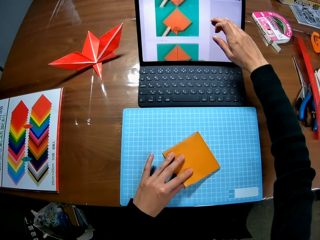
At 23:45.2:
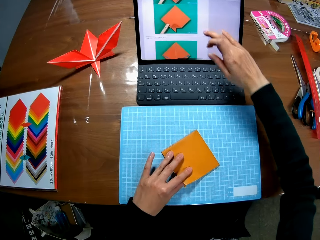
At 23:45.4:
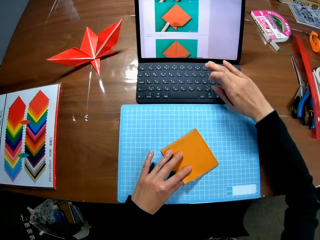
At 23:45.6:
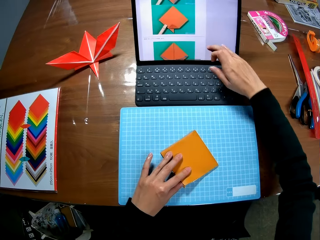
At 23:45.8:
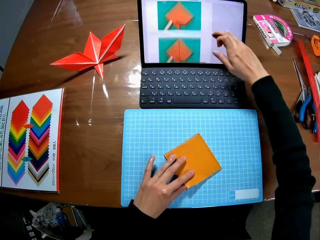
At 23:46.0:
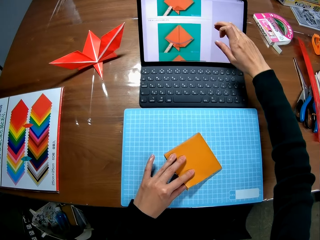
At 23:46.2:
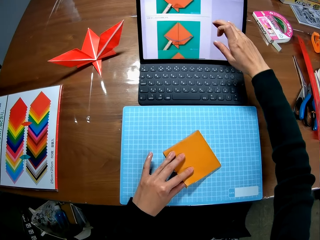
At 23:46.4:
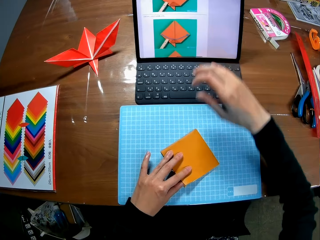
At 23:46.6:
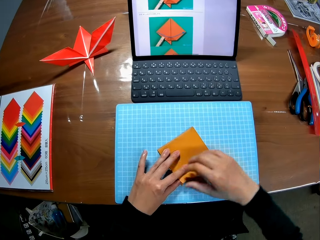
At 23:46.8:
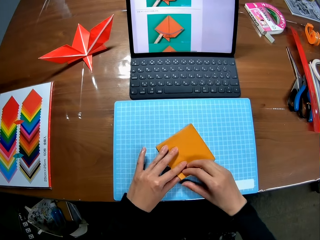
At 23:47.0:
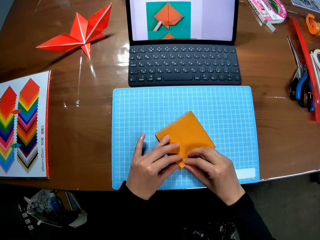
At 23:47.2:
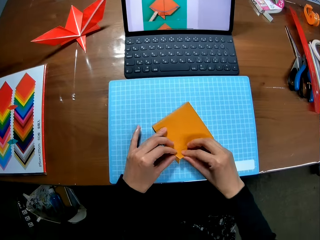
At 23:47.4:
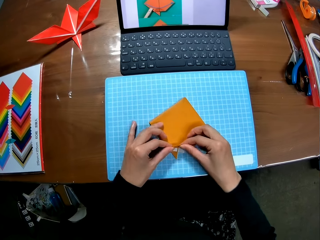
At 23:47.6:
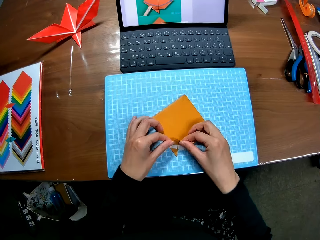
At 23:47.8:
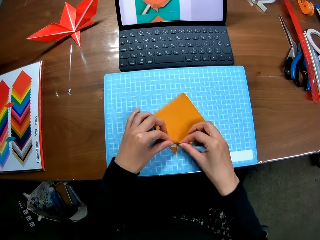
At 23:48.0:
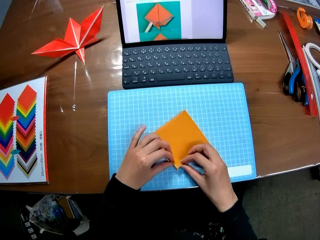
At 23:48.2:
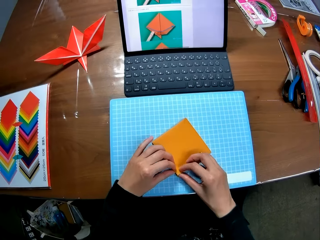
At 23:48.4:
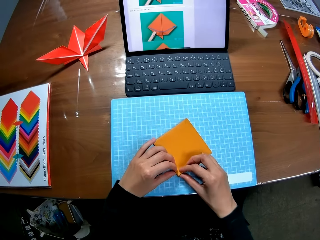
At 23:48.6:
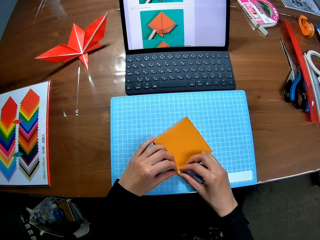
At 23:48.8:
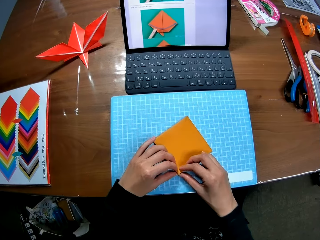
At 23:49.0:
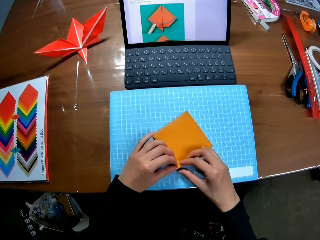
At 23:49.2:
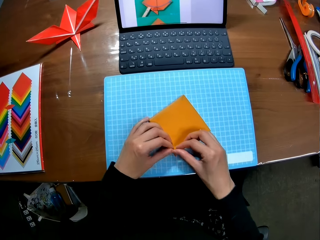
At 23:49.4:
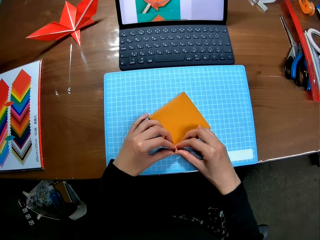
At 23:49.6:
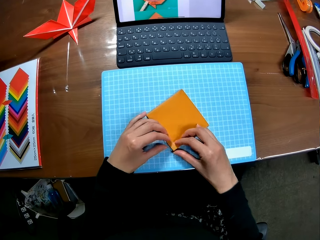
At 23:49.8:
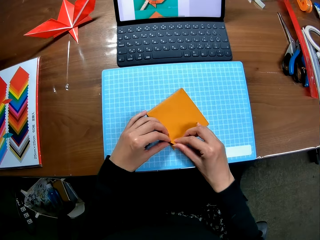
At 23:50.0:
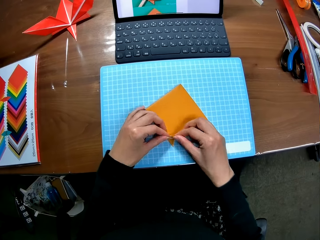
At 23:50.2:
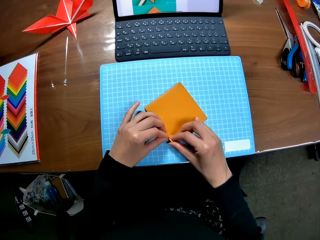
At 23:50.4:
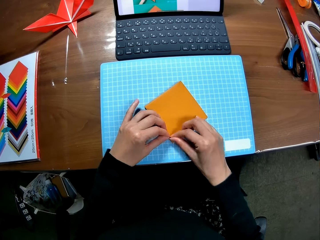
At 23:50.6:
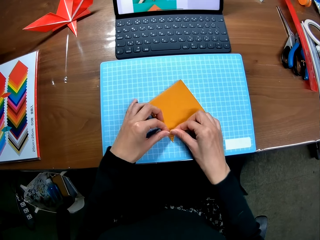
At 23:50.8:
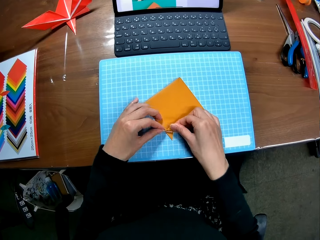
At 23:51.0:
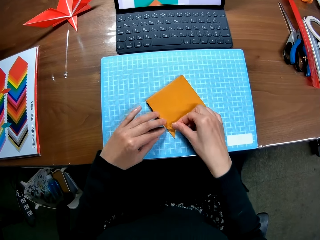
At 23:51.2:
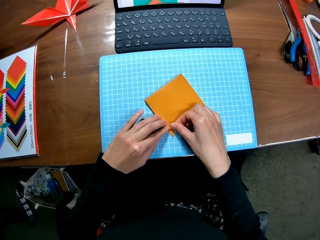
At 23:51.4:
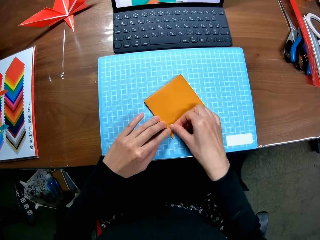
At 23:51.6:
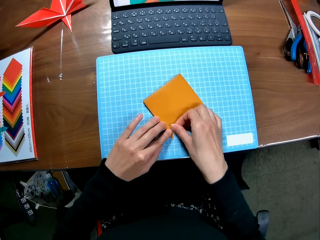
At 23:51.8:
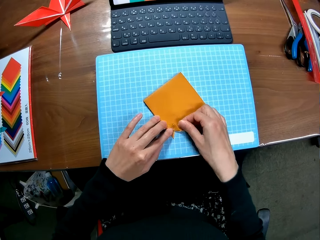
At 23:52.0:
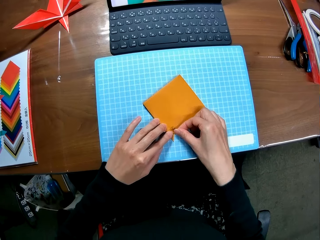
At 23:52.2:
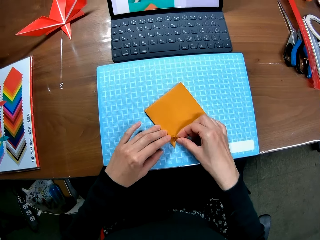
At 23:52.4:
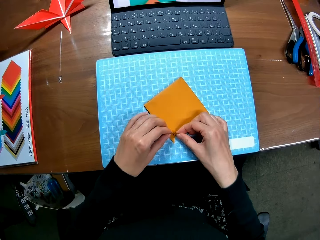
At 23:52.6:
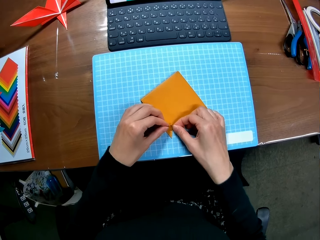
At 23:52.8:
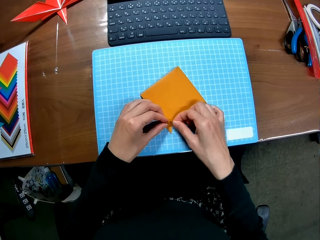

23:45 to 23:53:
The camera wearer folds the edges of the paper craft.

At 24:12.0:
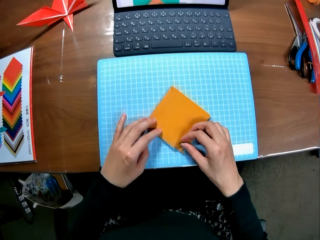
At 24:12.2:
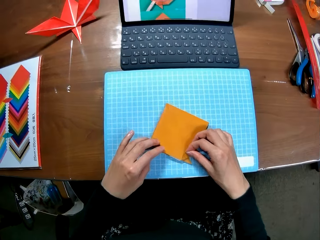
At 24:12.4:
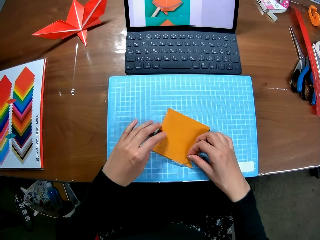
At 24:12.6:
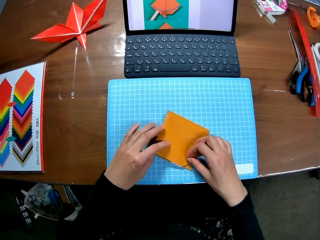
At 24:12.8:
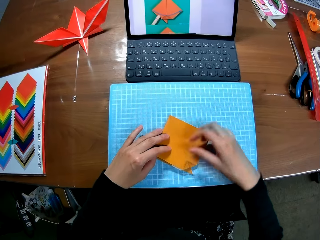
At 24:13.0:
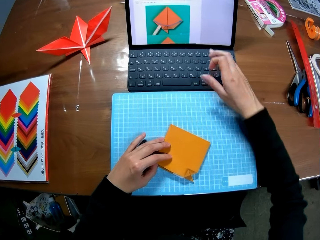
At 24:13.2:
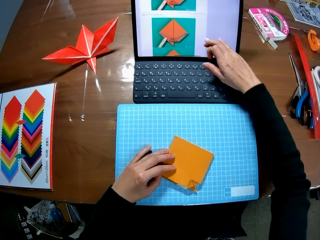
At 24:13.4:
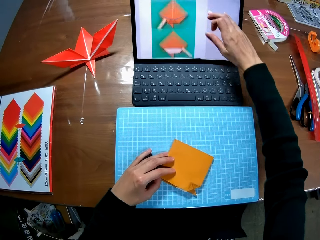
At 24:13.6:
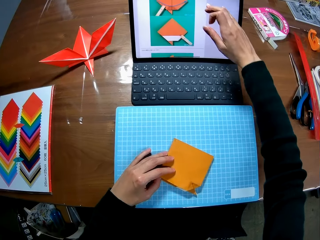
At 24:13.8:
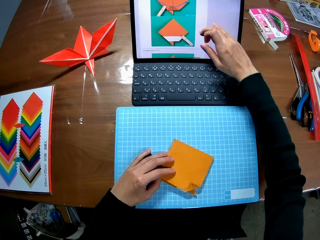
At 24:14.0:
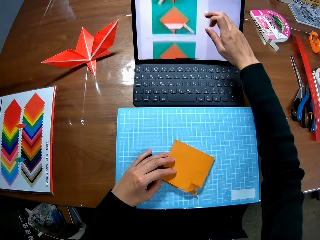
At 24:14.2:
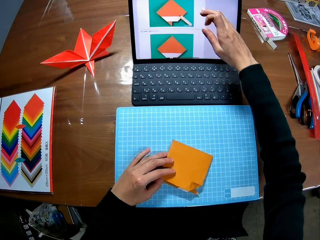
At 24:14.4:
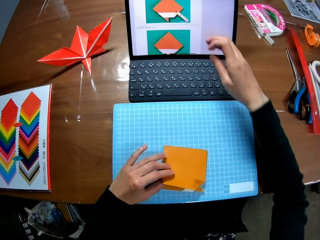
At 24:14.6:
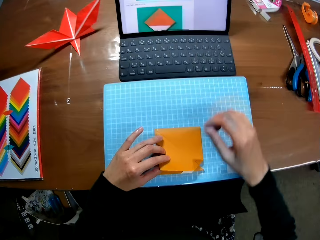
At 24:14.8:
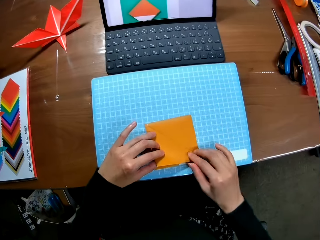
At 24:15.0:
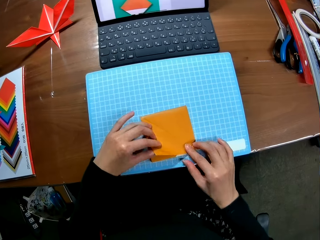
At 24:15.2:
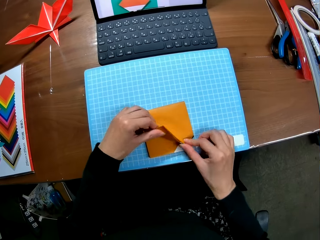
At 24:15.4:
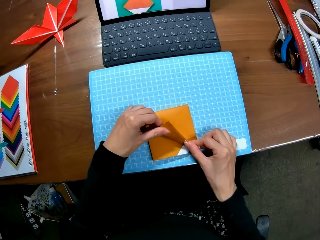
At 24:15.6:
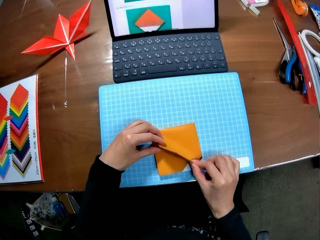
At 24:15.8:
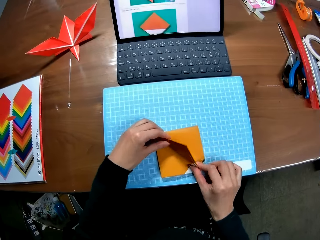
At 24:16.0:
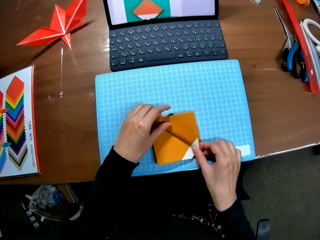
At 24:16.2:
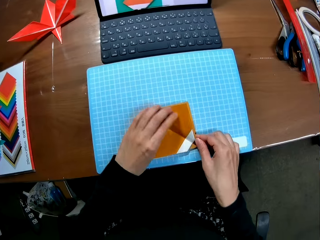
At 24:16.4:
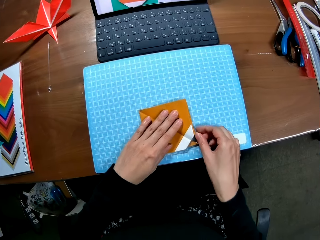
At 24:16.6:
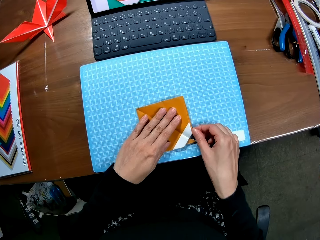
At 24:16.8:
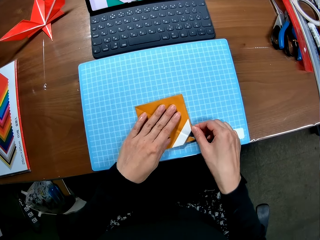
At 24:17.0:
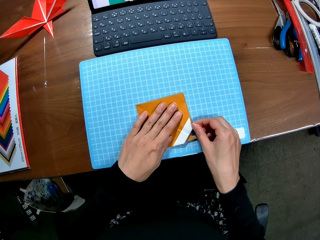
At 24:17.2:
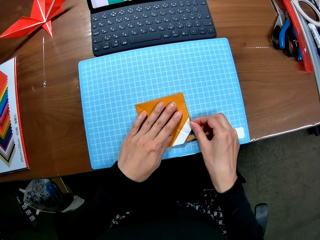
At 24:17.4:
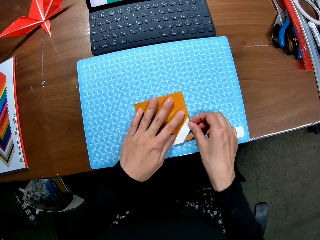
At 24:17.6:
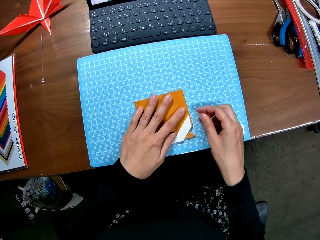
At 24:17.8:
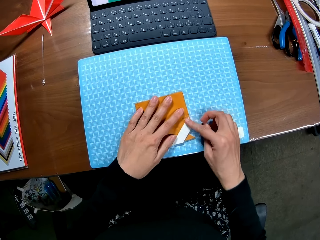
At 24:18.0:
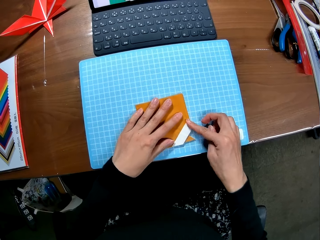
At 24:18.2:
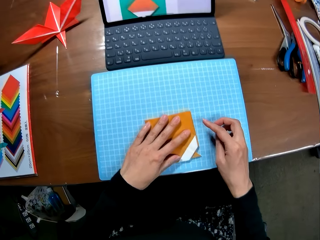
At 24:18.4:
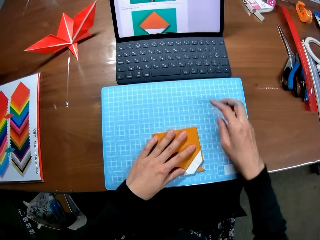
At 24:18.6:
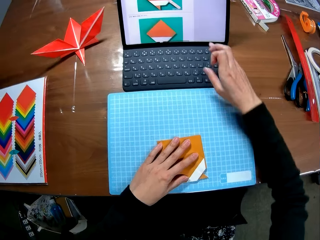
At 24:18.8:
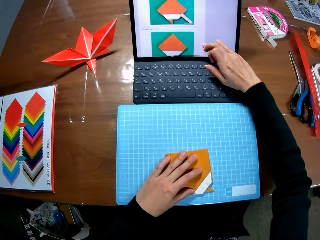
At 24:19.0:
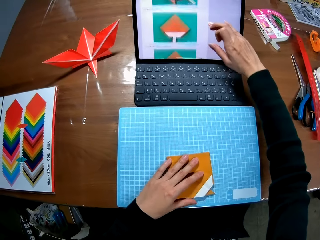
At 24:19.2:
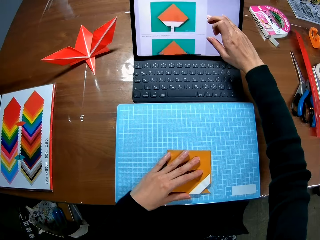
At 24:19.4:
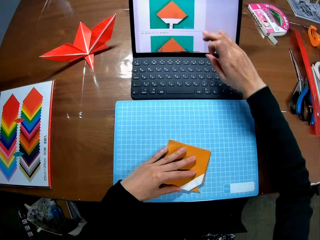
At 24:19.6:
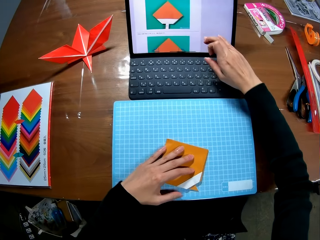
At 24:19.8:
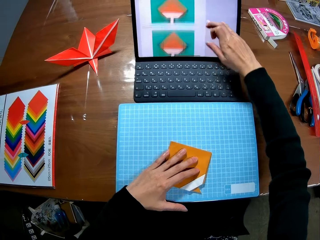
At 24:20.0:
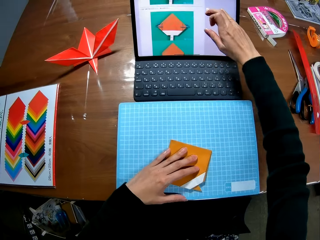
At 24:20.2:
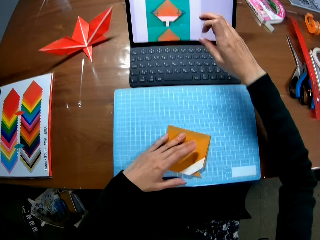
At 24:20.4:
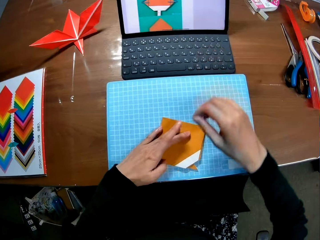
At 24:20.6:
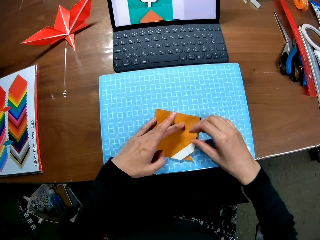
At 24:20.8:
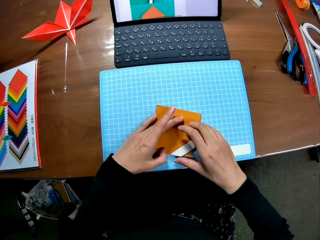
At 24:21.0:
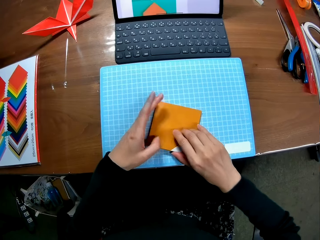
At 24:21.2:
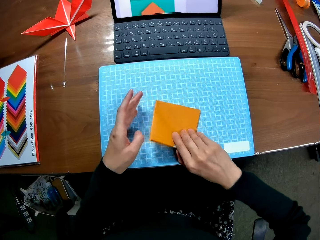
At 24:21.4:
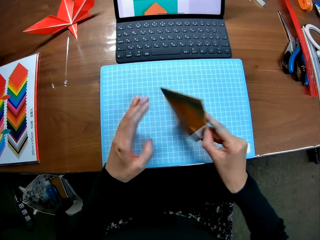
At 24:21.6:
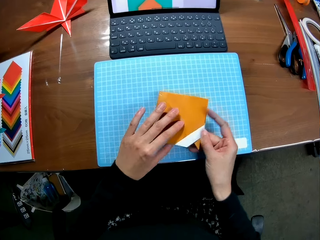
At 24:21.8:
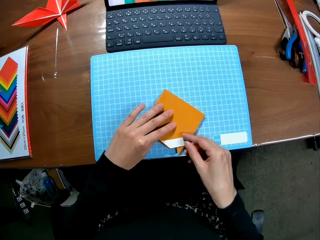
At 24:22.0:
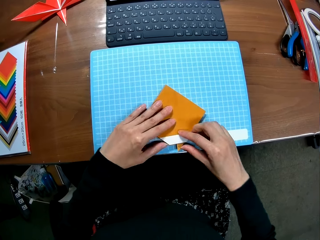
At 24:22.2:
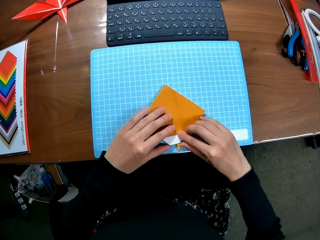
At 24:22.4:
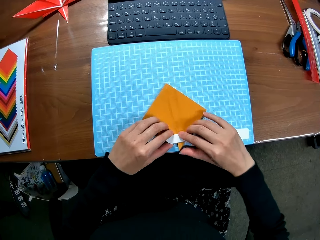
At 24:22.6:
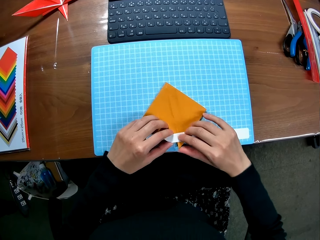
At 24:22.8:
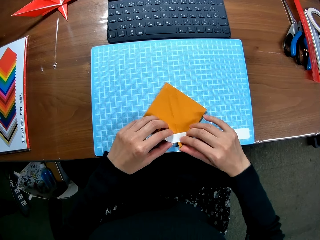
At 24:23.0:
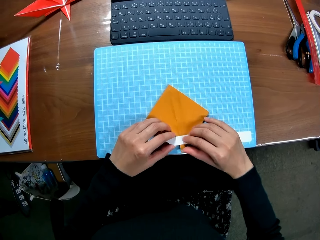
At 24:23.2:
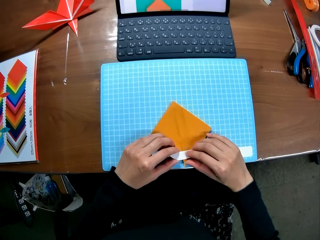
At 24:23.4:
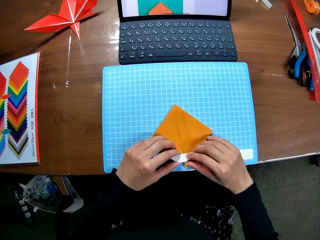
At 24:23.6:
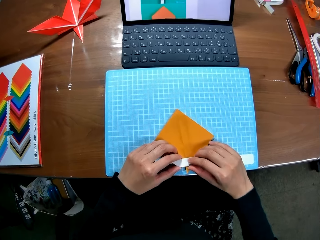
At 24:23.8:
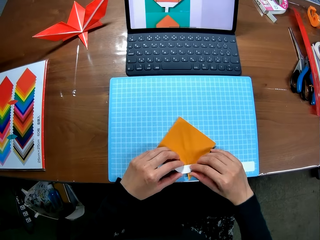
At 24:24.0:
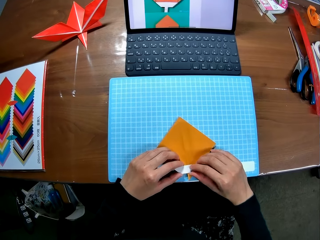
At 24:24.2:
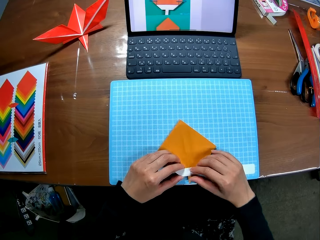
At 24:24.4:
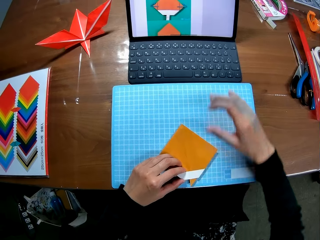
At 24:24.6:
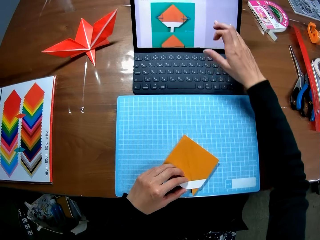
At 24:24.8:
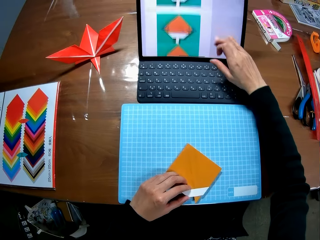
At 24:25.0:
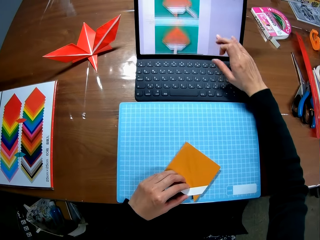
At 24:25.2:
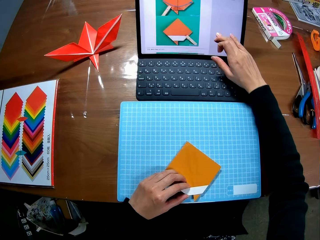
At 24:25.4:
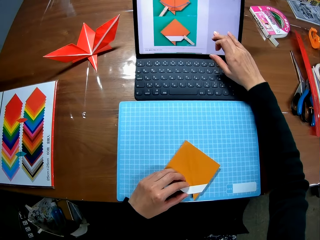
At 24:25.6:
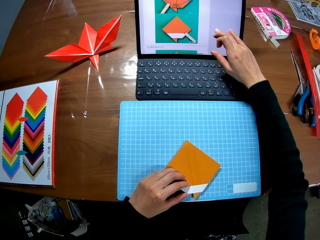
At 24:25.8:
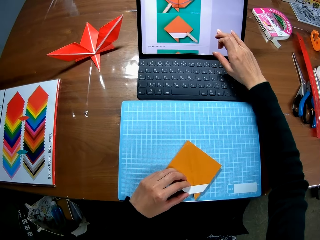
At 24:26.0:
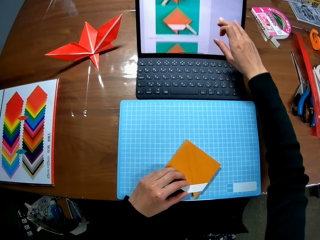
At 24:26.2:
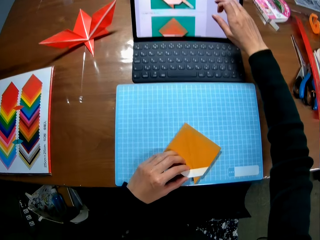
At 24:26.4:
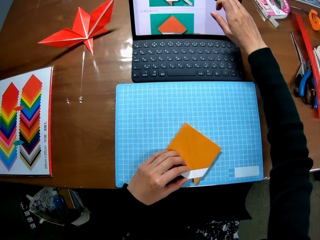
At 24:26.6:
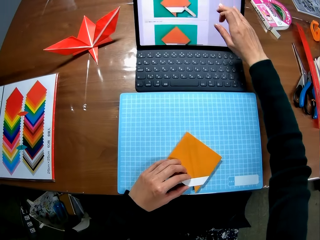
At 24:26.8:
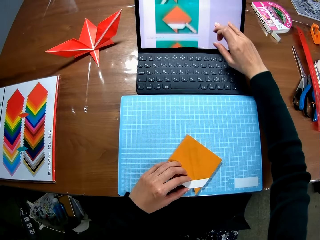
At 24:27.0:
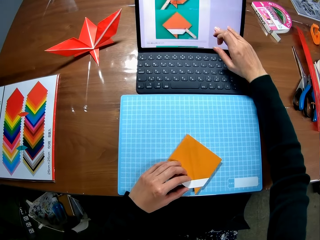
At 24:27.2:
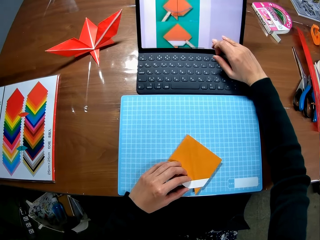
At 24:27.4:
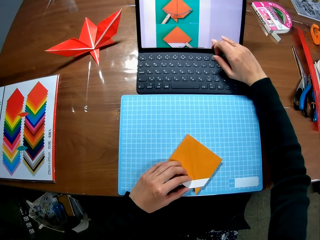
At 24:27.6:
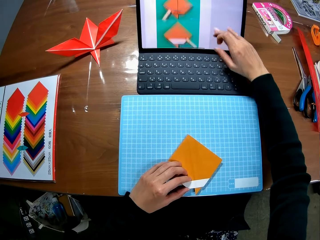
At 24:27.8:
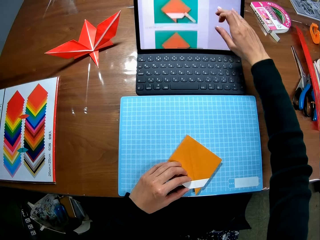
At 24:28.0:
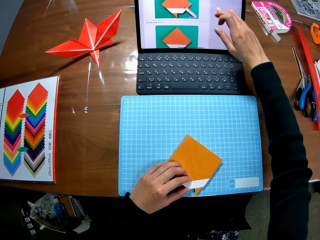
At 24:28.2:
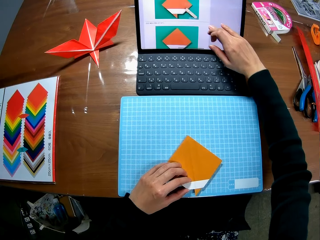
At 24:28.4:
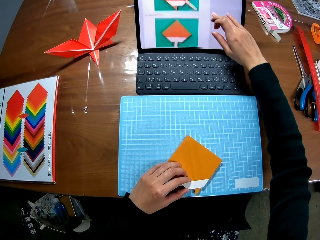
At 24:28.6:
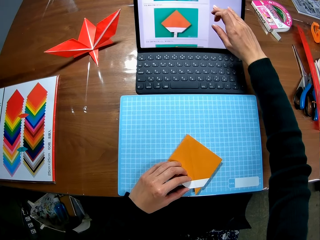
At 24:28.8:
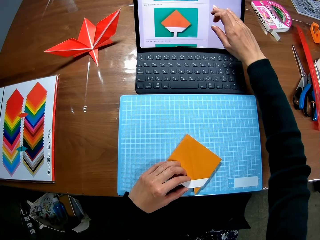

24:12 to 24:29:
The camera wearer scrolls the pictures in the laptop on the table. They fold the paper craft on the sheet. They scroll the pictures in the laptop on the table. They turn the paper craft on the table. They scroll the picture in the laptop on the table.
